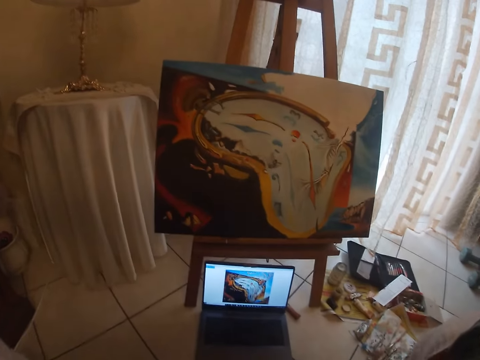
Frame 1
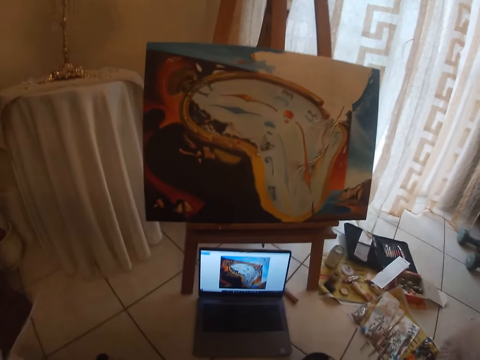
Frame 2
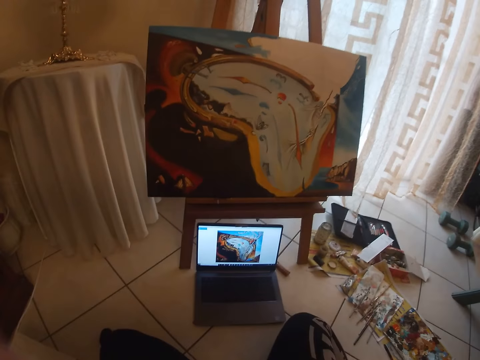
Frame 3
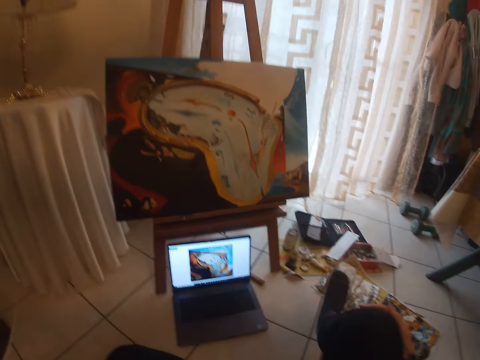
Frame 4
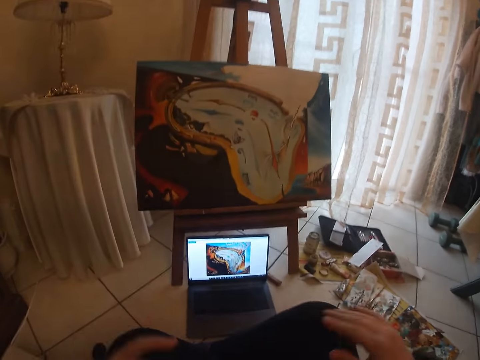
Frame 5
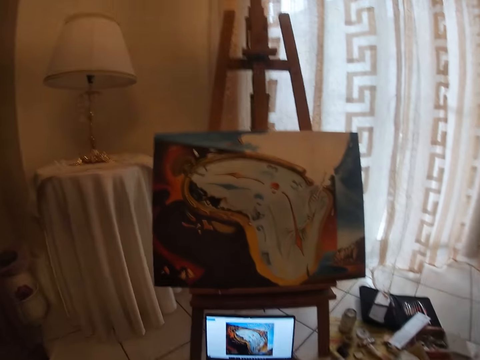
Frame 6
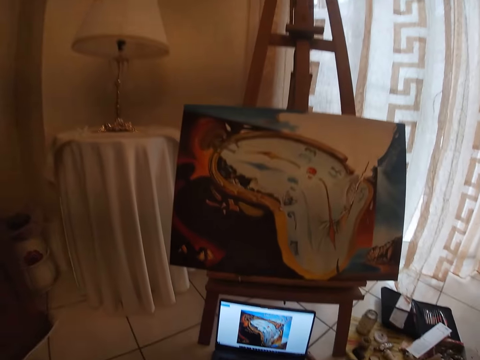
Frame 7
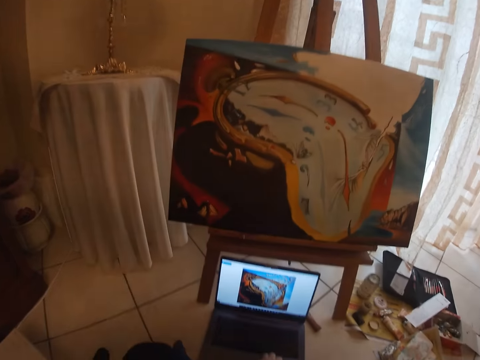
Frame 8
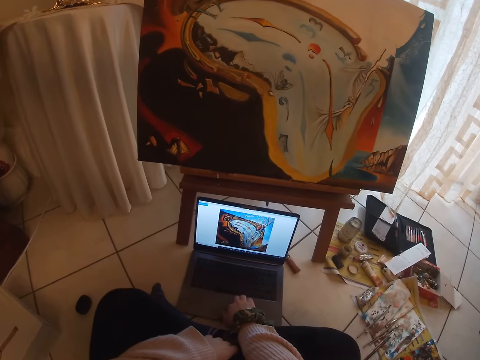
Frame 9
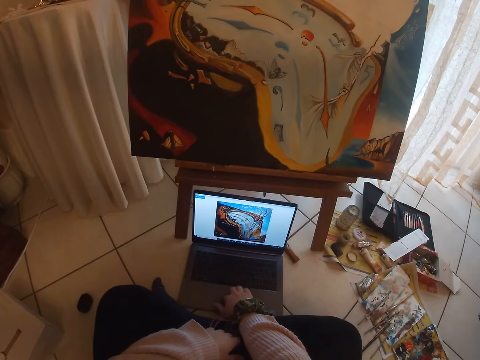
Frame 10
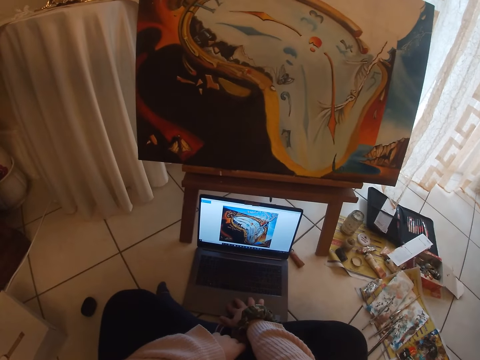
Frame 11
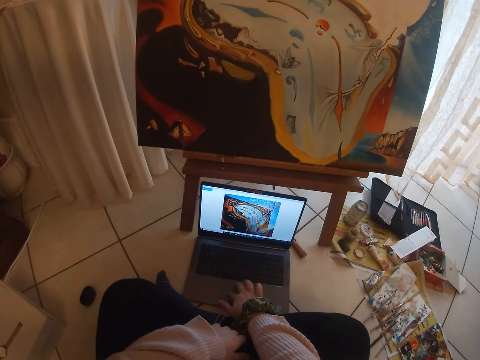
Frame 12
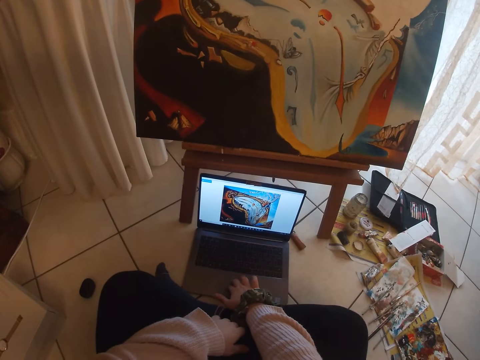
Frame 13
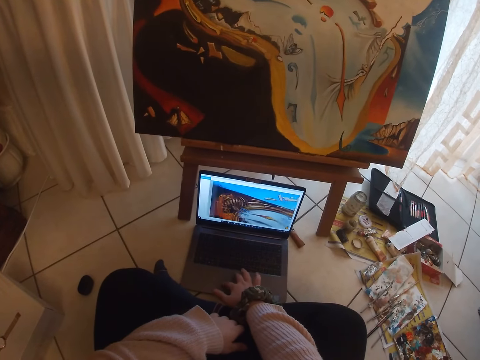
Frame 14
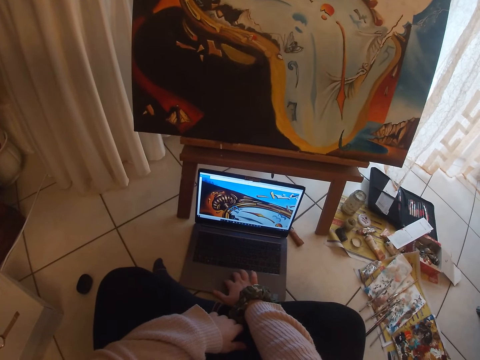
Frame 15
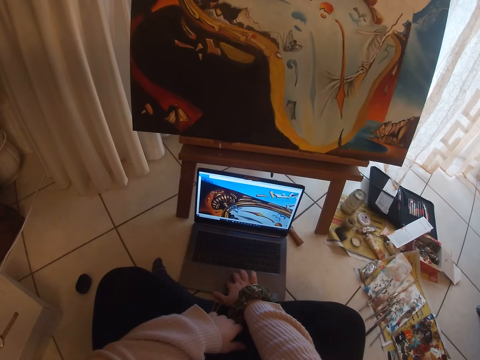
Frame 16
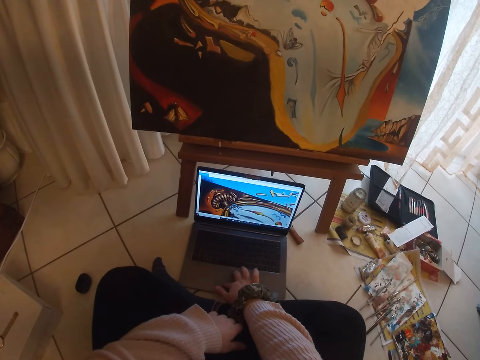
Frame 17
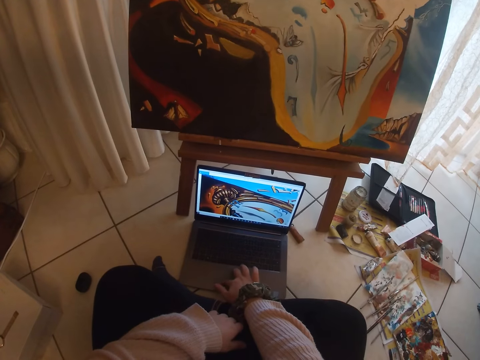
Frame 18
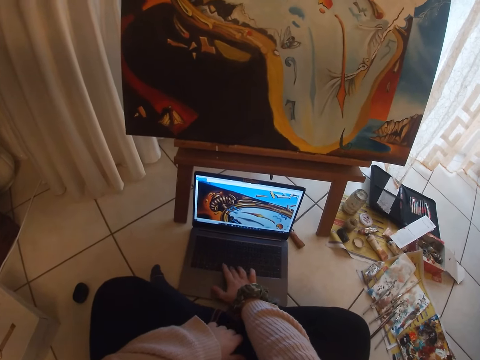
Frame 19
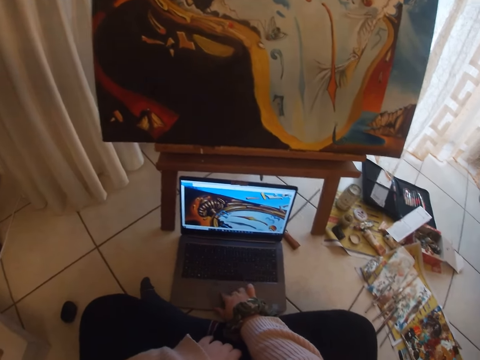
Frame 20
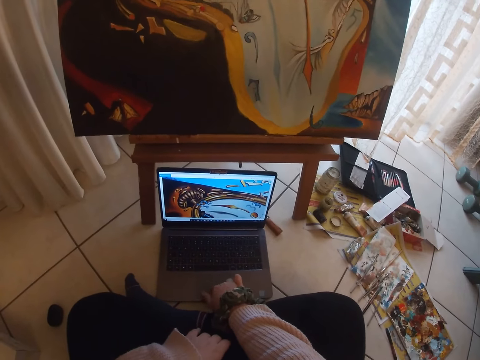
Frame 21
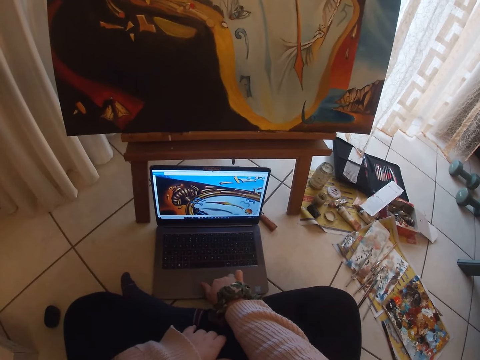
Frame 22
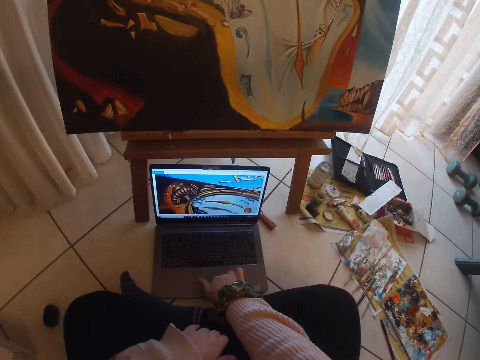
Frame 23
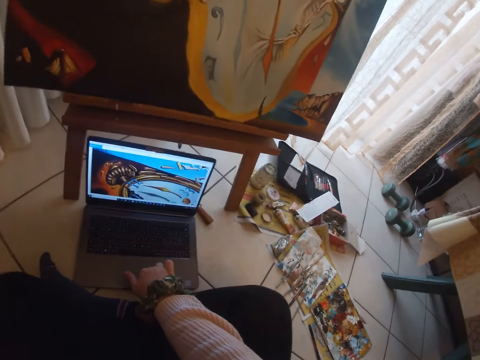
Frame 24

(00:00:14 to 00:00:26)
The camera wearer adjusts her right leg. She operates a laptop with her right hand on the track pad.

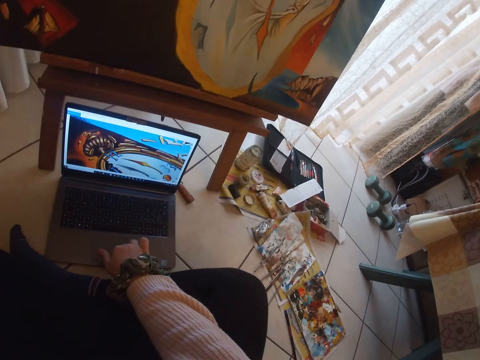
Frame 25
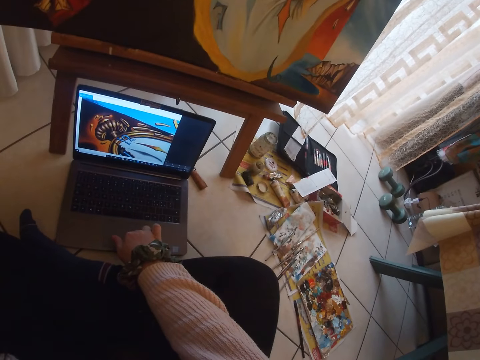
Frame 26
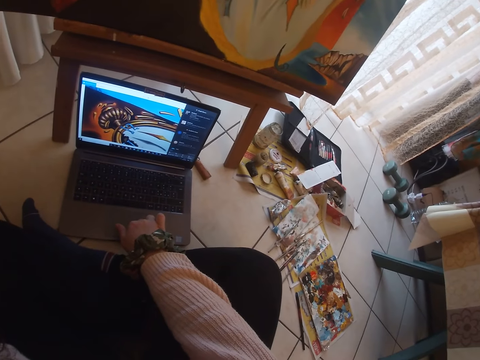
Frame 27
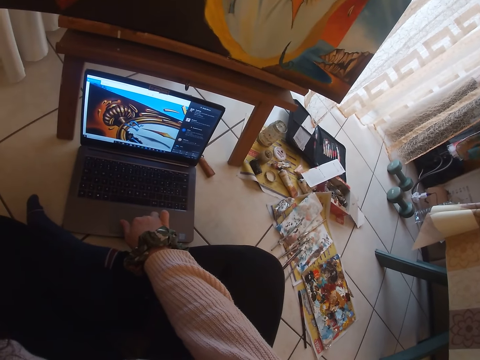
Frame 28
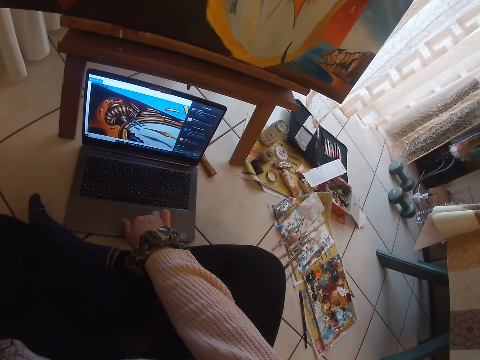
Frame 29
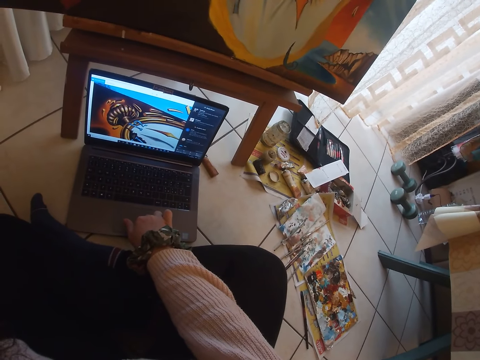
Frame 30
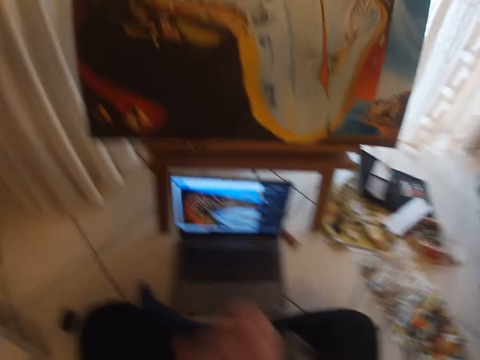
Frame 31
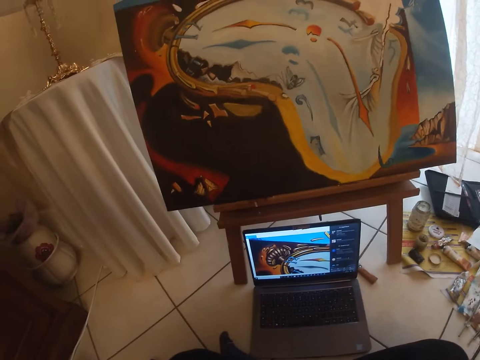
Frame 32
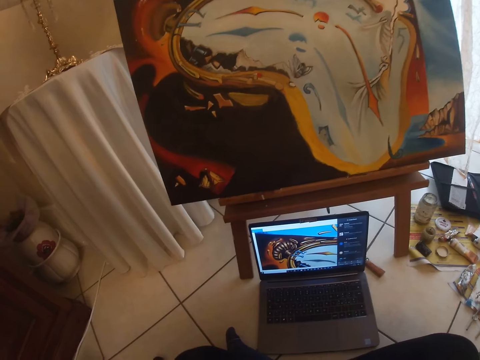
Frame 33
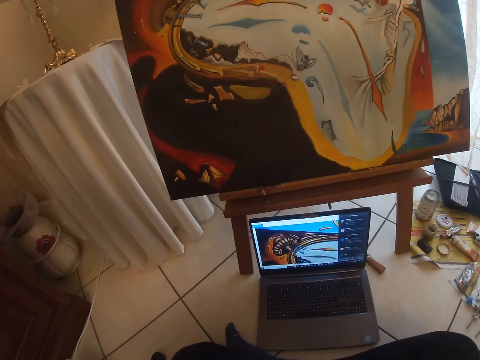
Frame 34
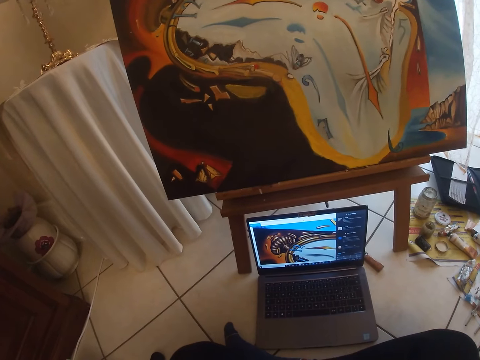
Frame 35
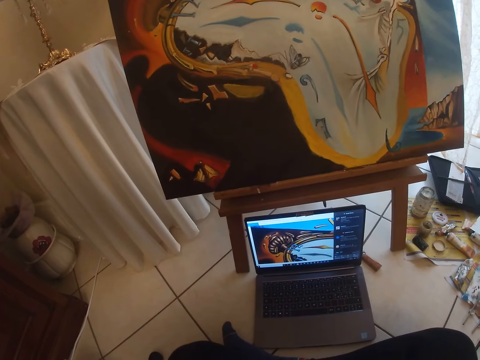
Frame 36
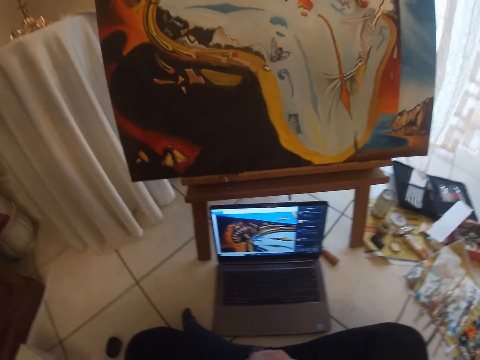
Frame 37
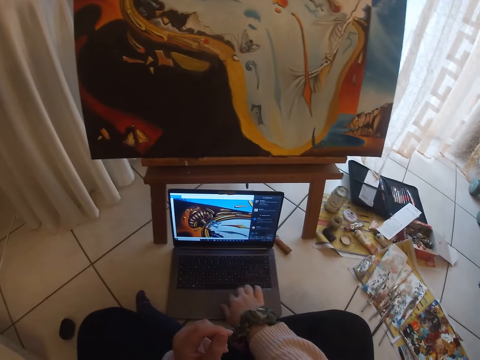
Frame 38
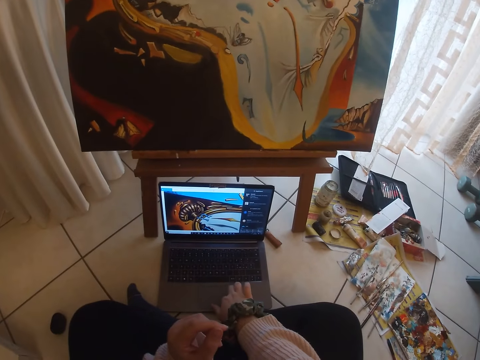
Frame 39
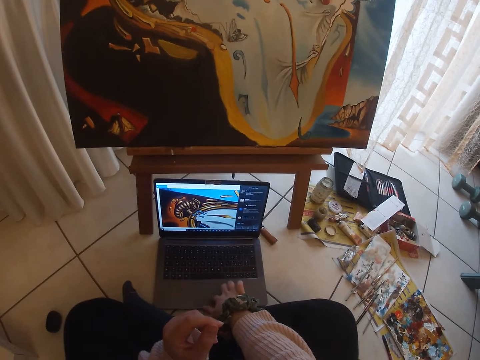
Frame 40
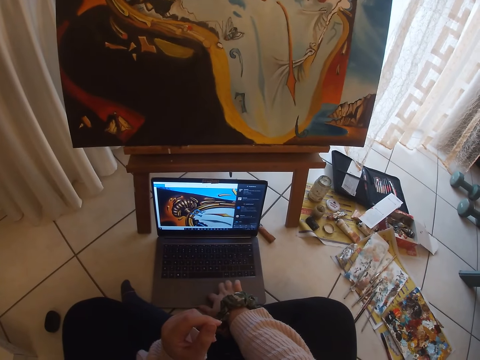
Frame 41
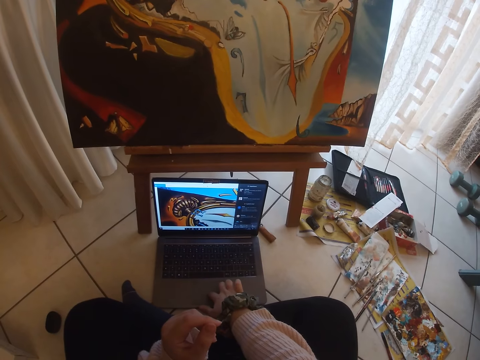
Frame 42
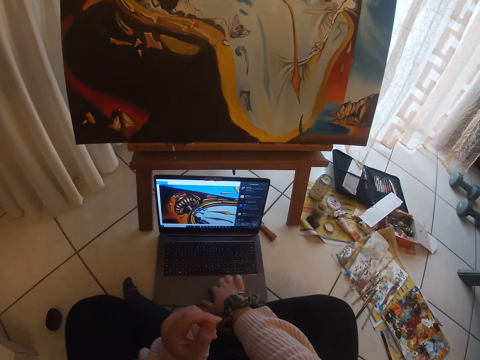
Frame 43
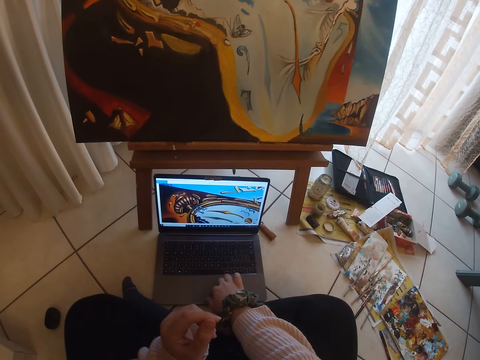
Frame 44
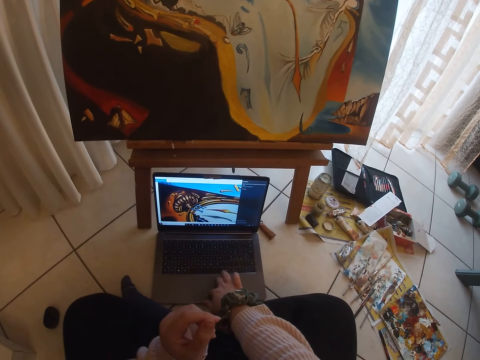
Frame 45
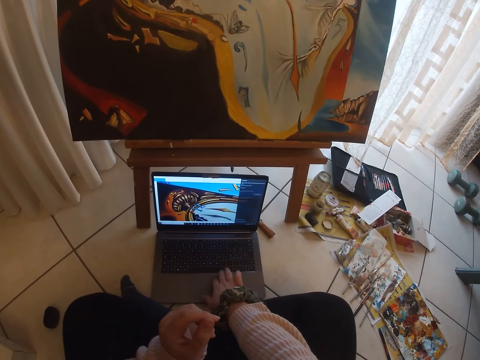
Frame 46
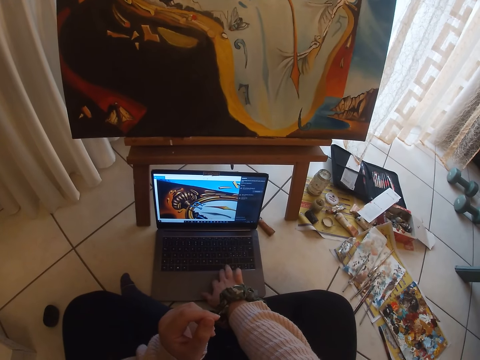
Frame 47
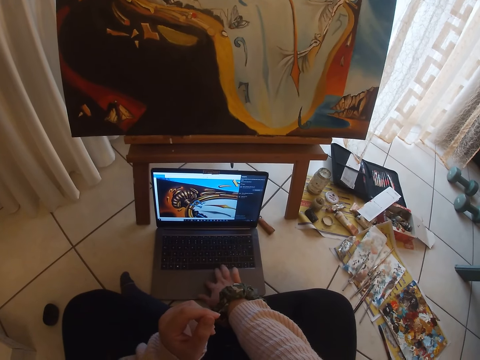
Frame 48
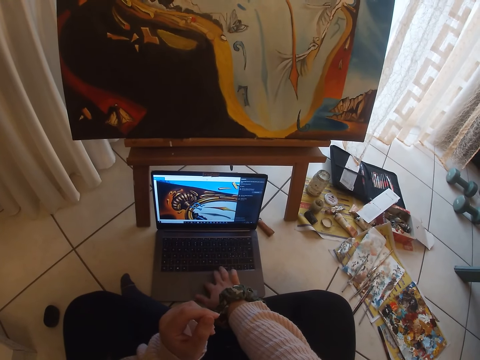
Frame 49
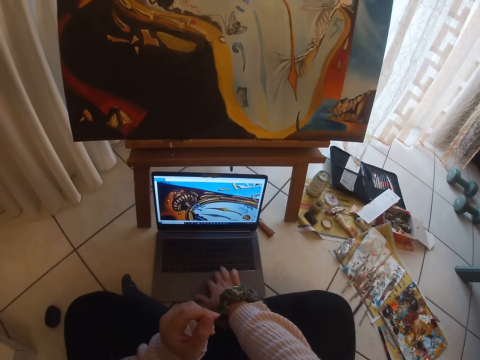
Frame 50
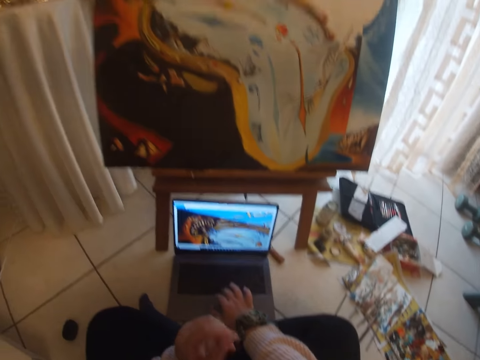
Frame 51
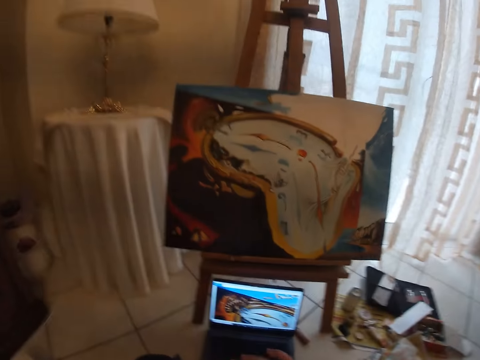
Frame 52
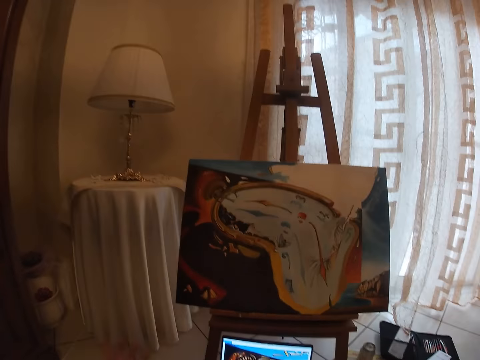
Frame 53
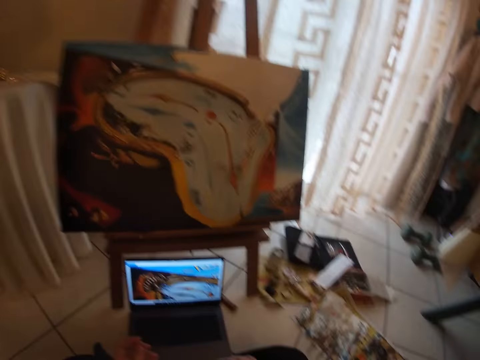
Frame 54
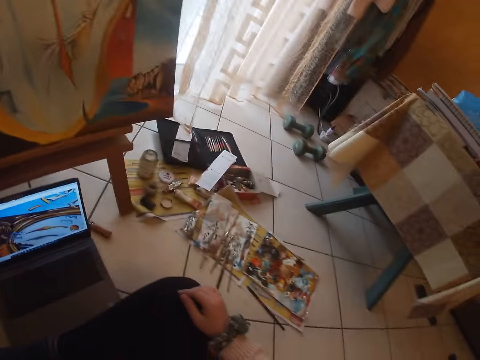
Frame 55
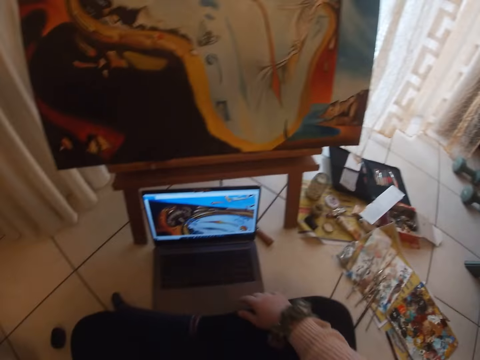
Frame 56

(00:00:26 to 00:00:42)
The camera wearer operates the laptop with a hand. She touches her face with her hands. She stares at the laptop. She operates the laptop with her right hand on the track pad. She touches her face with her hands.
